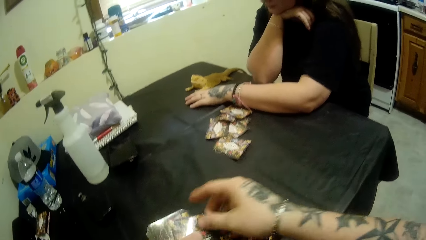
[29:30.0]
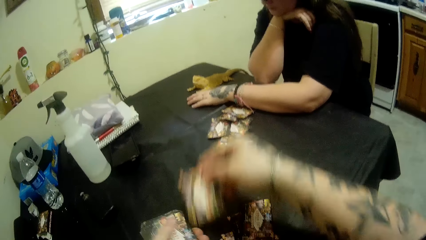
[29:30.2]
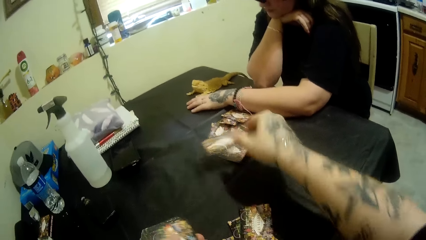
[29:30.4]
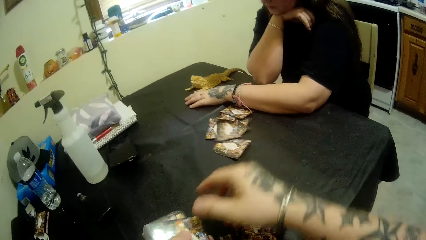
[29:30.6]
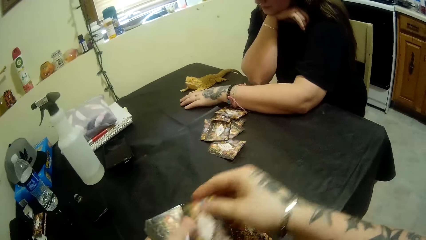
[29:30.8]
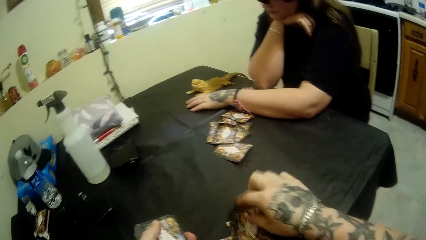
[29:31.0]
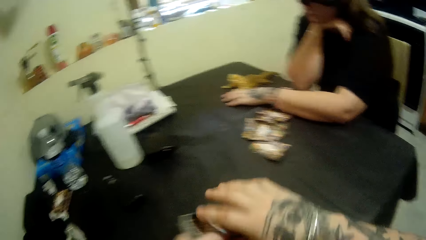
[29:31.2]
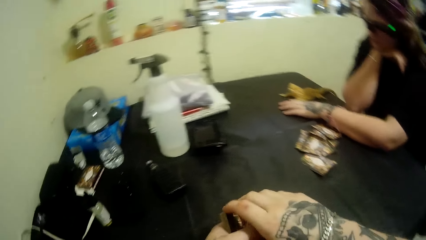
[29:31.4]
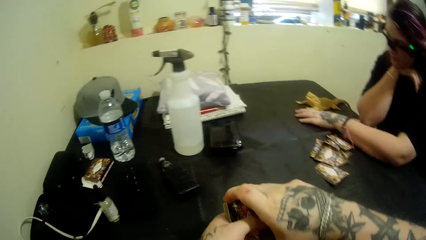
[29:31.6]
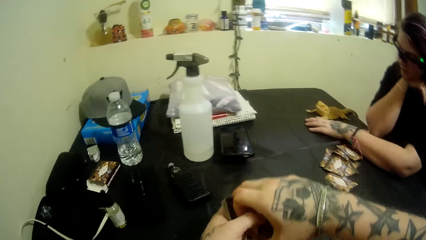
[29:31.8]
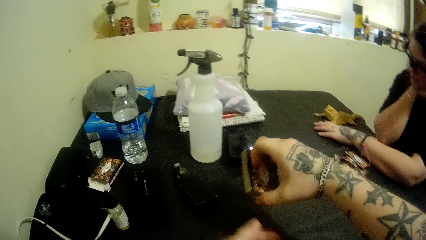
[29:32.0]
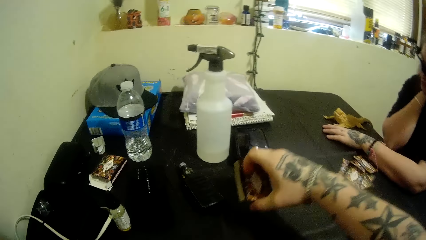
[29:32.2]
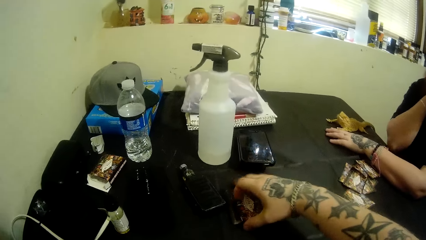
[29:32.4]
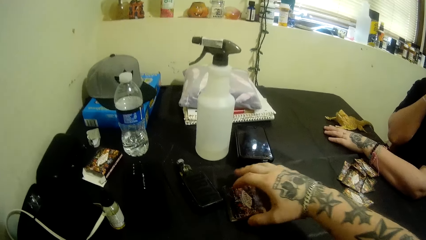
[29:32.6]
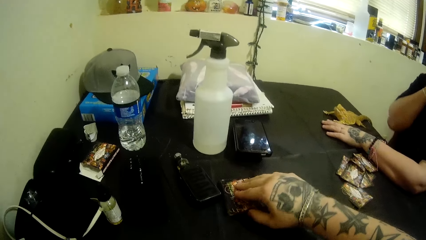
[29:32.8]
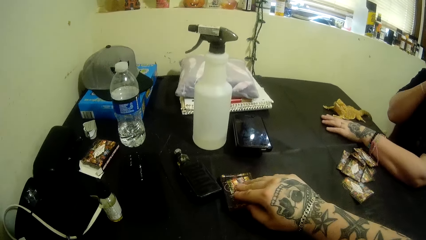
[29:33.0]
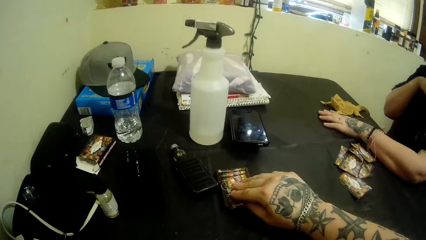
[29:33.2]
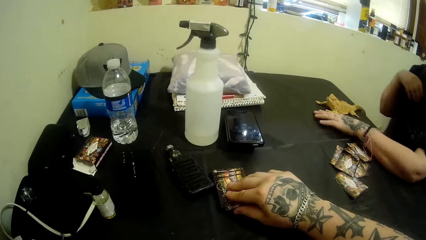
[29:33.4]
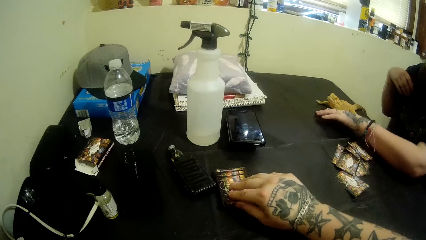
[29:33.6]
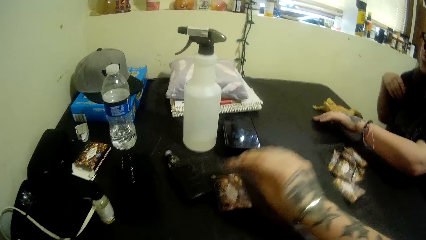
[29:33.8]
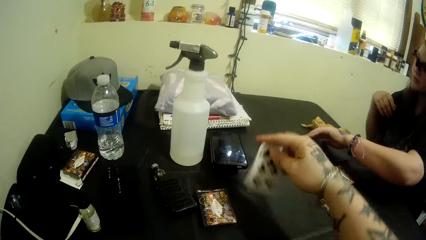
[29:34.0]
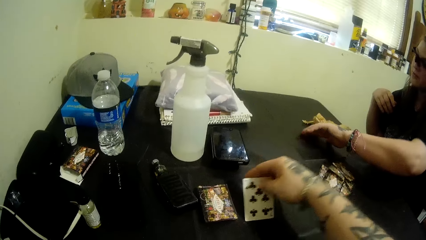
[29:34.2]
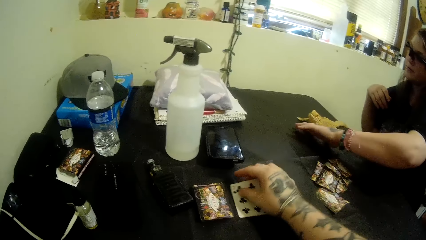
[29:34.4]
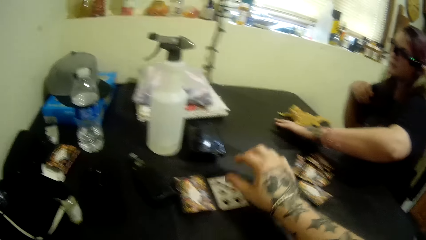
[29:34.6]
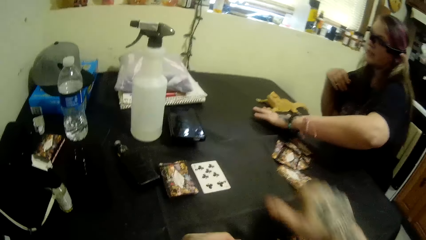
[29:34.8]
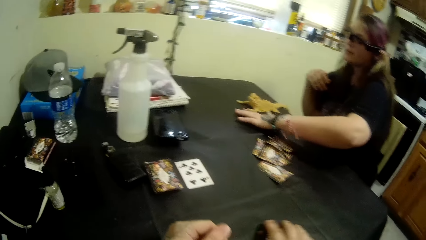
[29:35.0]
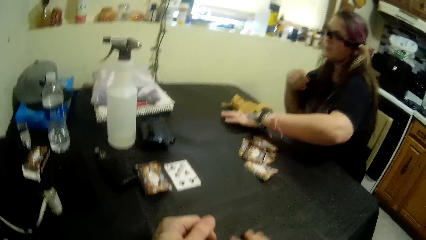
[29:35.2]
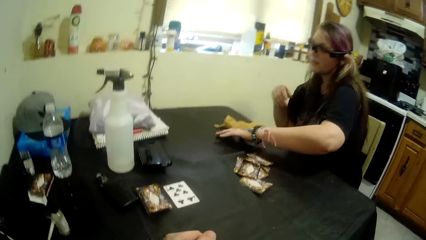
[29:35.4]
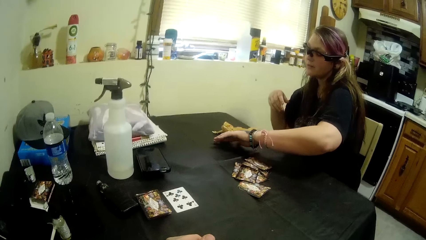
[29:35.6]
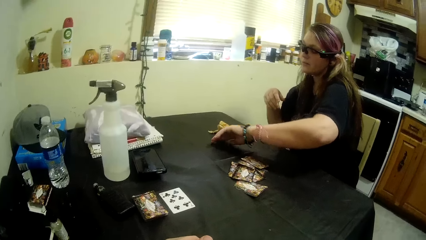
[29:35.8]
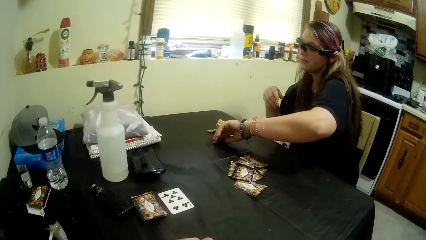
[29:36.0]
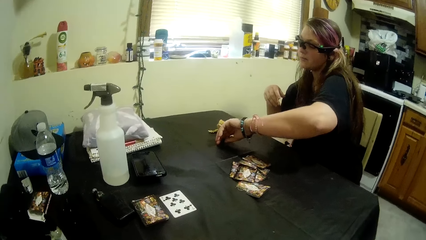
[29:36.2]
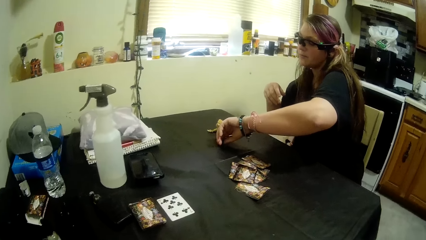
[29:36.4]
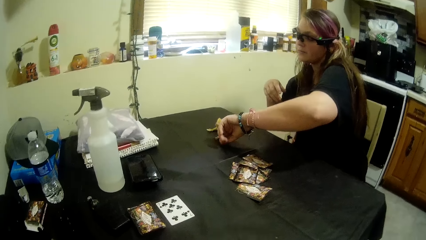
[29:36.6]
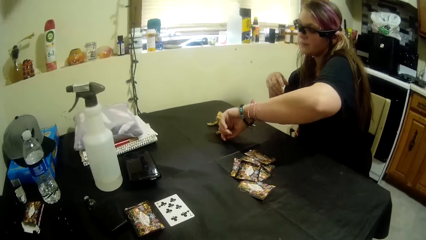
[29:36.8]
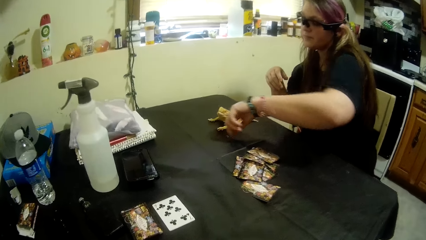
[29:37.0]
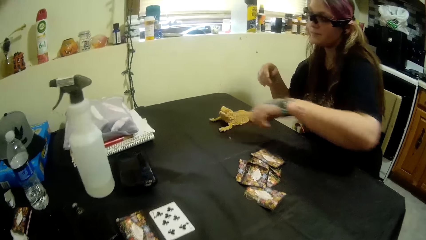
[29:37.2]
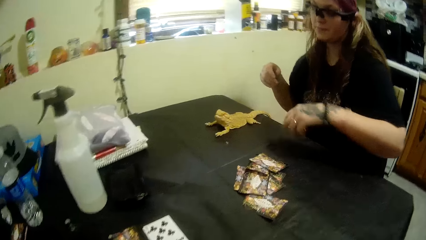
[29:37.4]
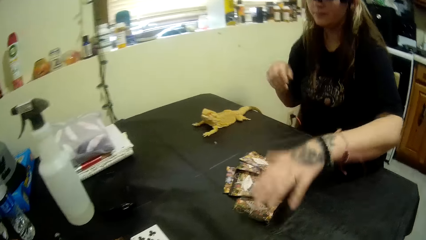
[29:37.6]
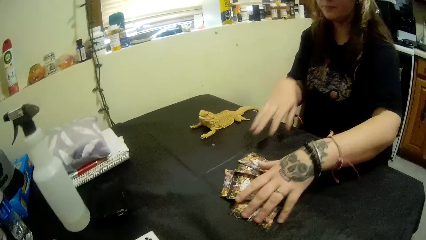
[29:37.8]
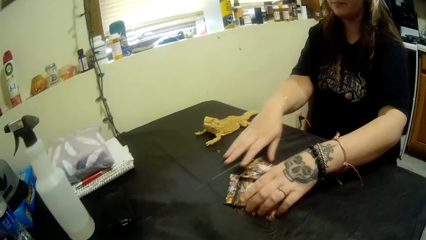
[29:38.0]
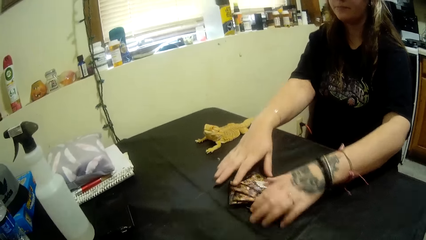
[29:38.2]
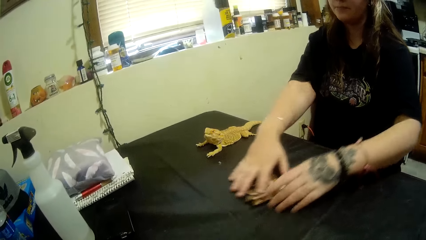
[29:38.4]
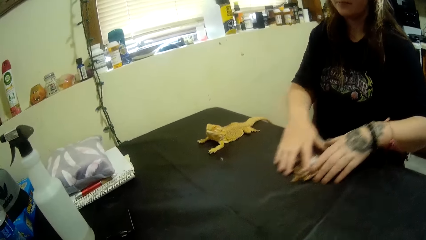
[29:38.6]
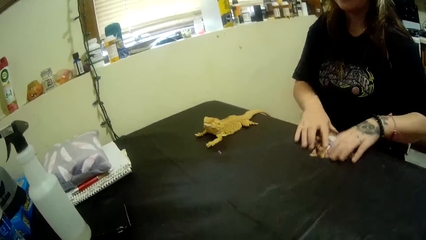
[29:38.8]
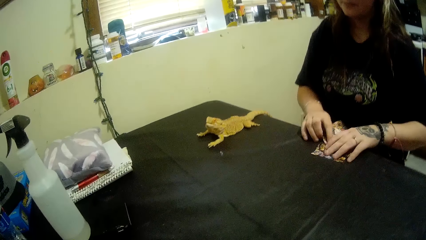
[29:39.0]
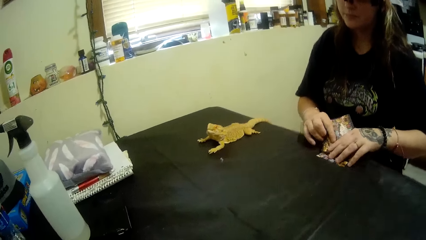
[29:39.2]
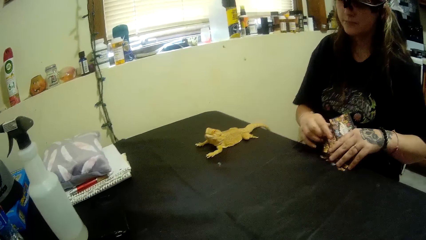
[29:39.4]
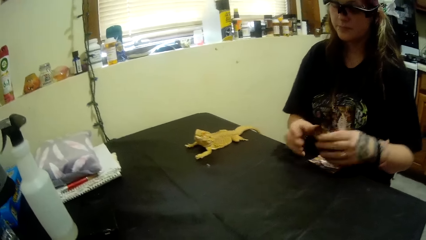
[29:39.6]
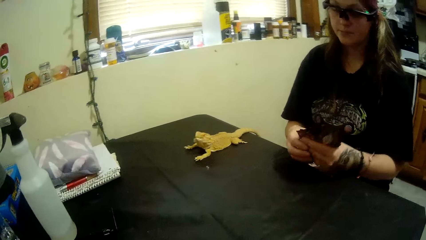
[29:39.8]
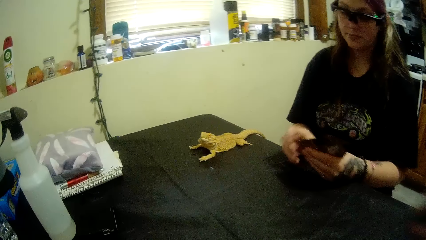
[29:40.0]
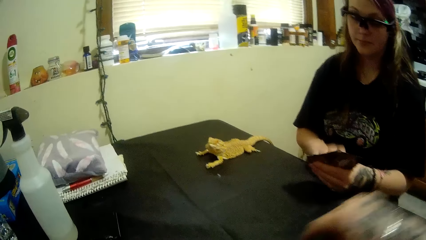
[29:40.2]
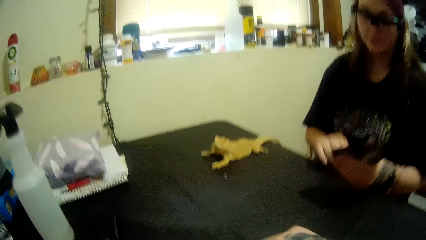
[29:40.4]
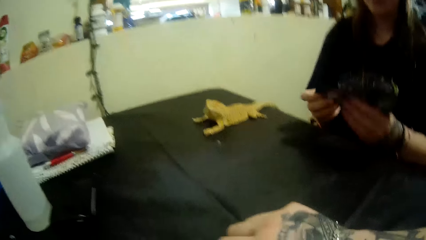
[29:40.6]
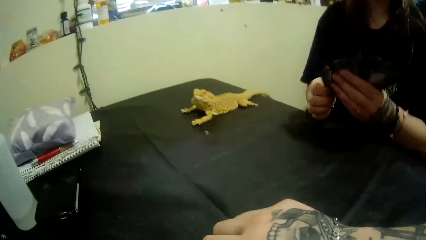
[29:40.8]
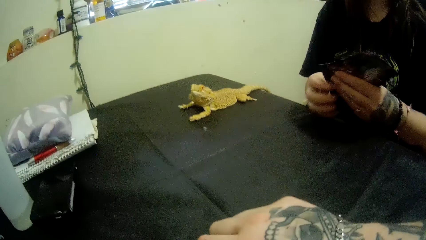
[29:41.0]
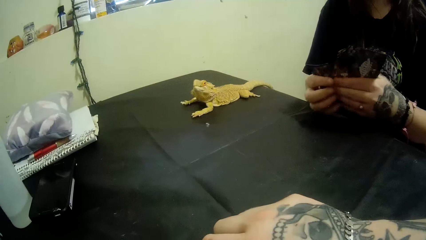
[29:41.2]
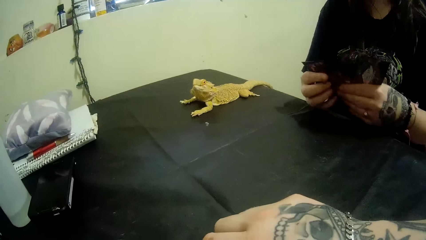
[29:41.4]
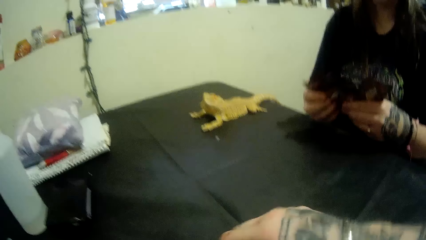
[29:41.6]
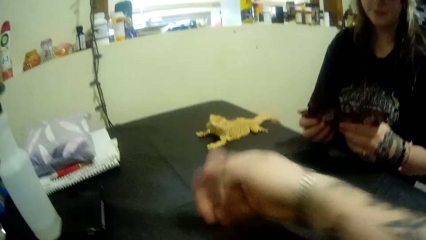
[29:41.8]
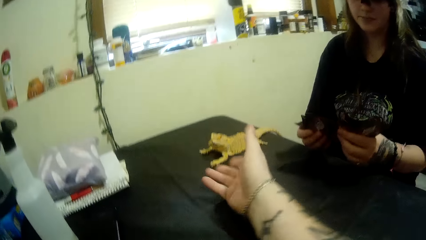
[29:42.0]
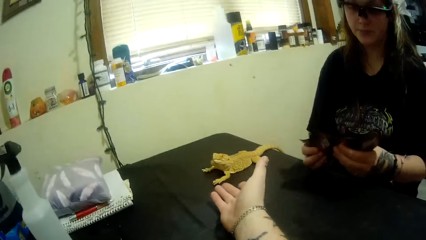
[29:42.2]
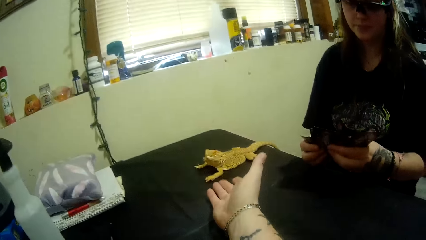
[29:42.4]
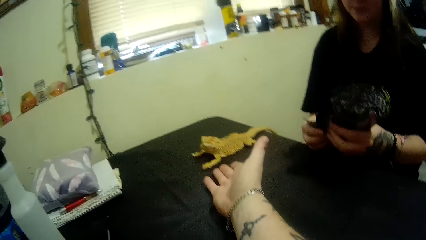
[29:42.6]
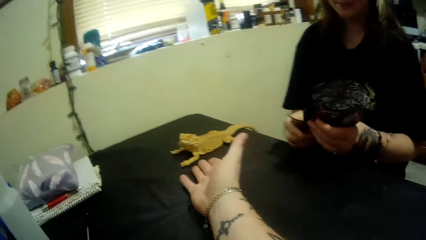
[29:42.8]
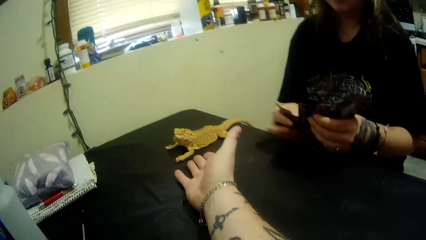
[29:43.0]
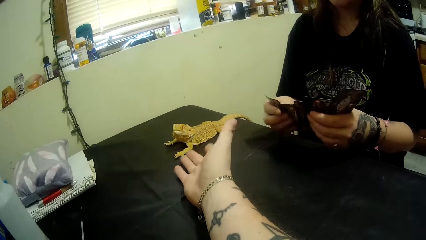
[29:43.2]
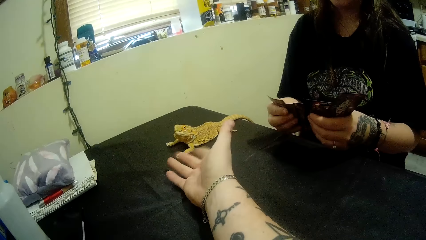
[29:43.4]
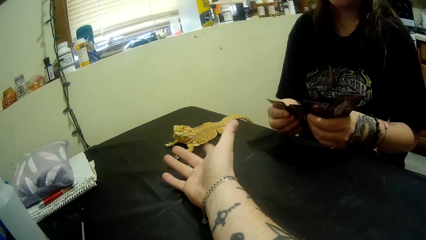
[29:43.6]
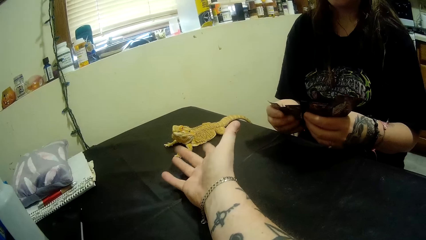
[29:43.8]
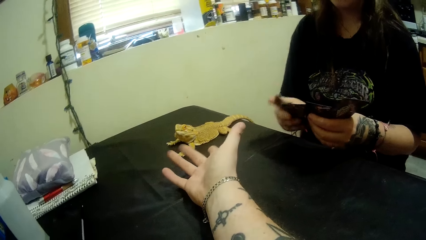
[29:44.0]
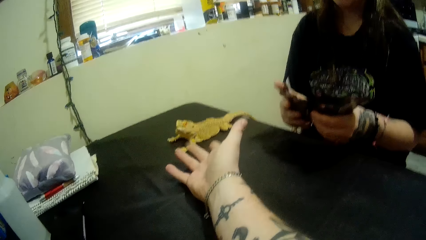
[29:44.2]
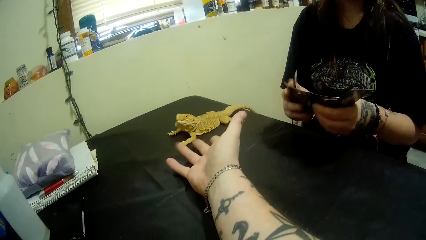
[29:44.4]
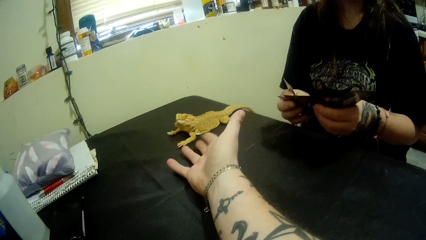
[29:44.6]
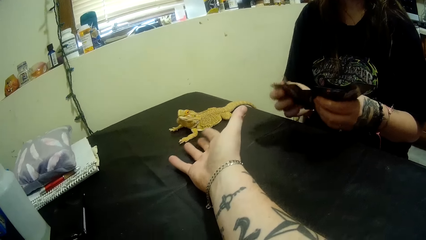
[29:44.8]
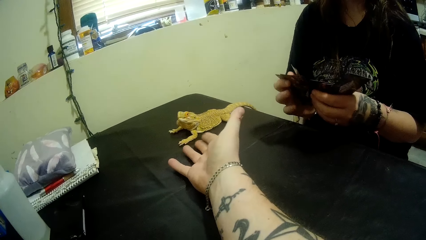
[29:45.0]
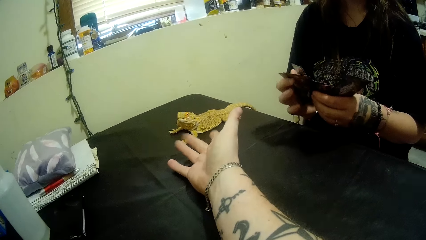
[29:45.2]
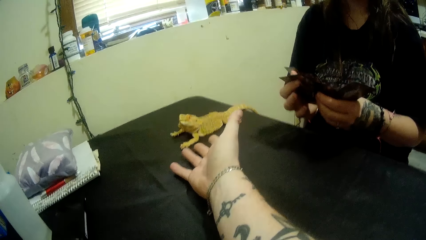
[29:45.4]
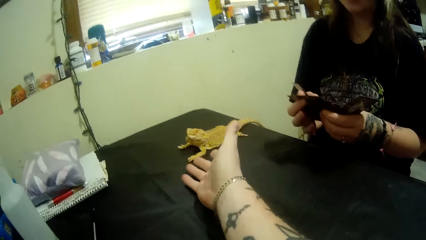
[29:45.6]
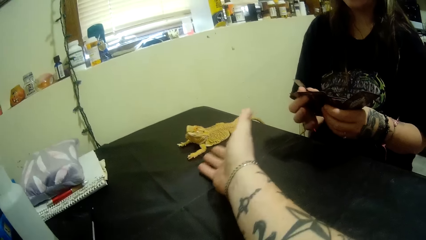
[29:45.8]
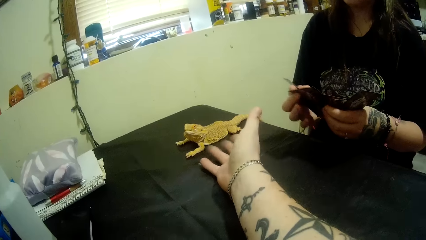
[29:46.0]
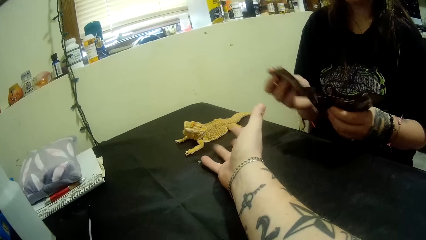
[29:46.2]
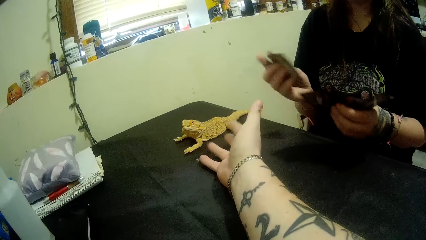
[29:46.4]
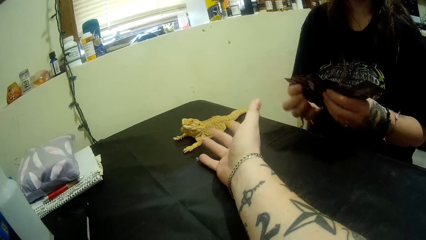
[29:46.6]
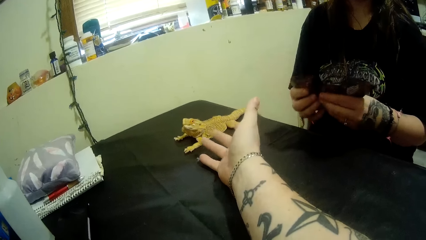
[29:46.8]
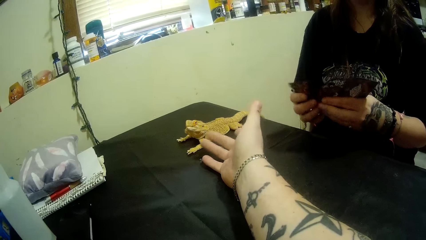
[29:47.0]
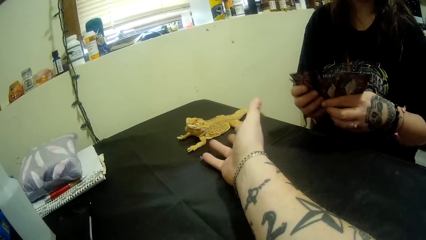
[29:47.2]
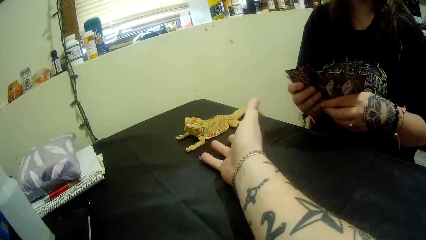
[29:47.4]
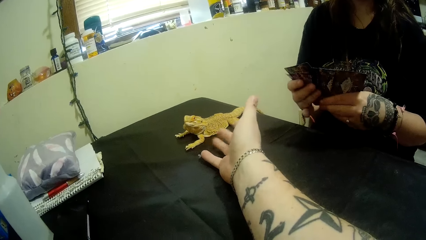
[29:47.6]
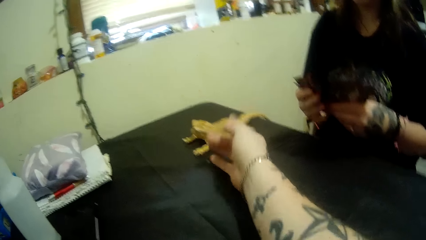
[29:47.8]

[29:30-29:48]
The camera wearer places the deck in his hand on the table. He picks up a card from the deck with his hand. He places the card on the table. He observes a woman. The woman picks the cards on the table. The camera wearer plays with the iguana. He stretches his hand to the chameleon. The woman adjusts the cards.
